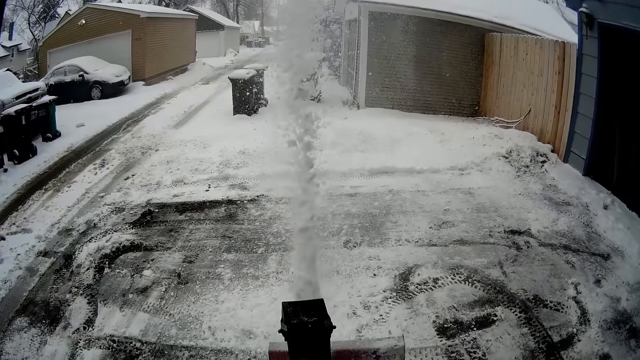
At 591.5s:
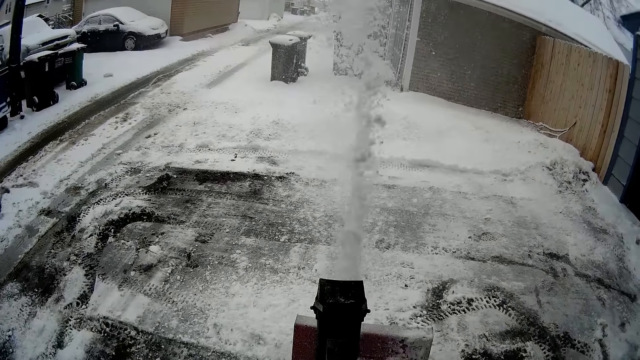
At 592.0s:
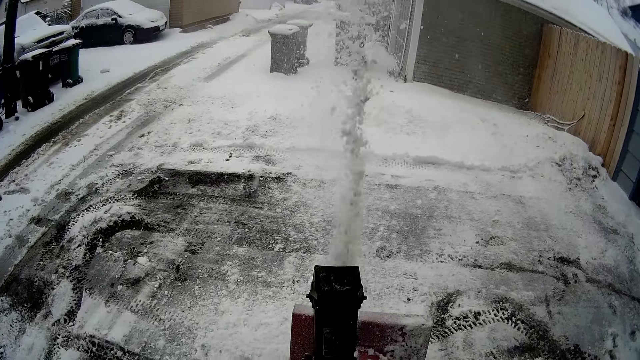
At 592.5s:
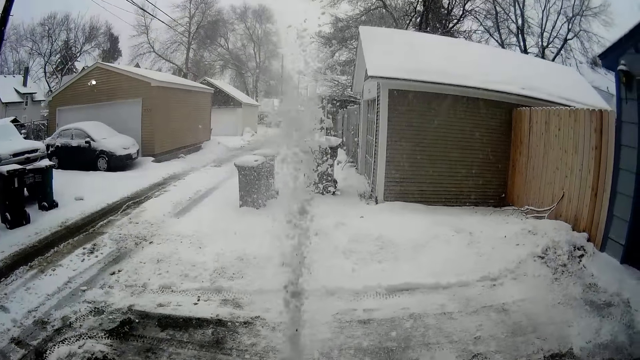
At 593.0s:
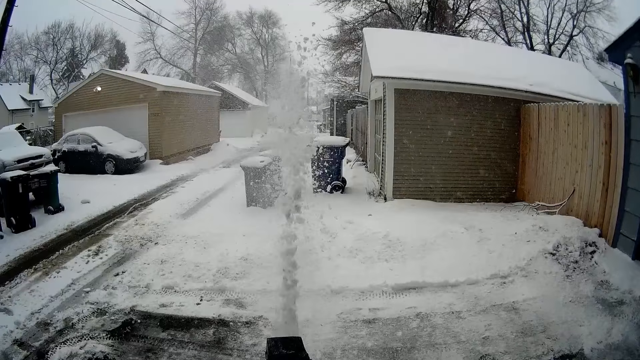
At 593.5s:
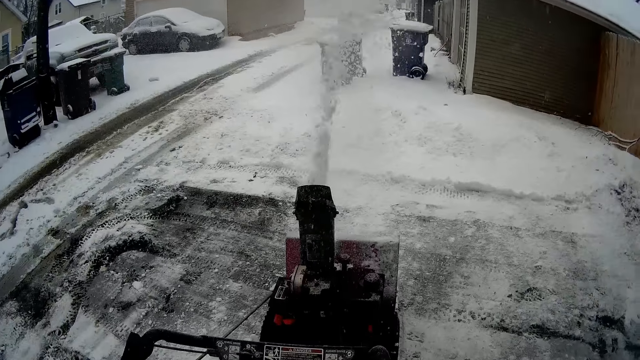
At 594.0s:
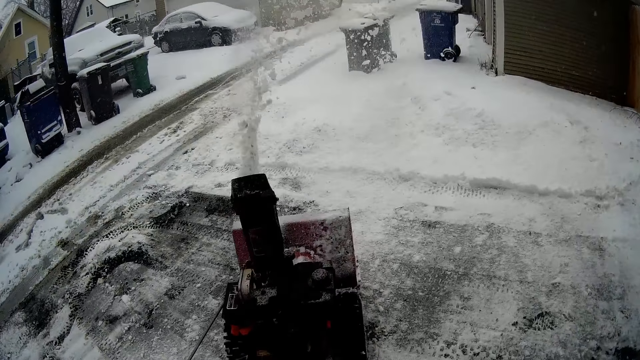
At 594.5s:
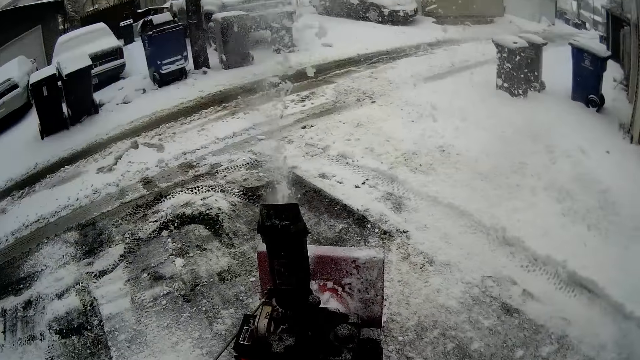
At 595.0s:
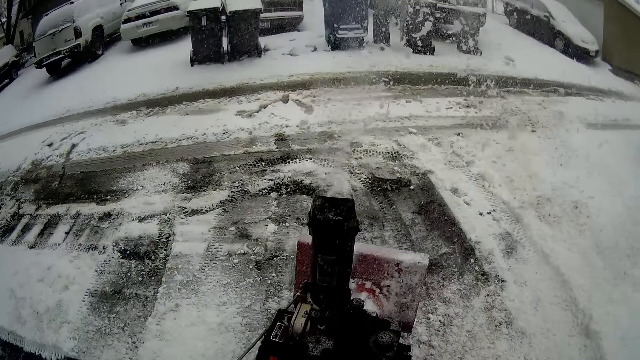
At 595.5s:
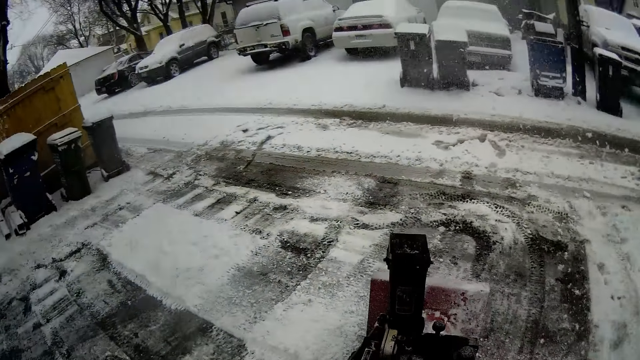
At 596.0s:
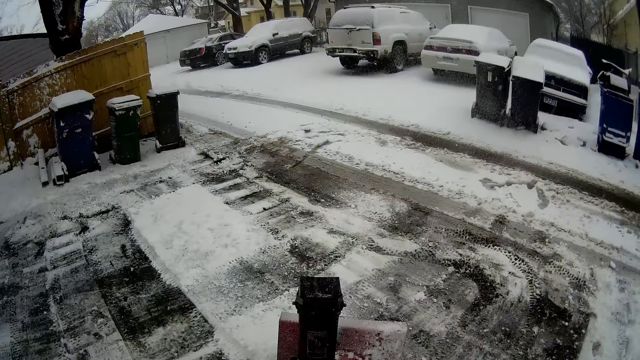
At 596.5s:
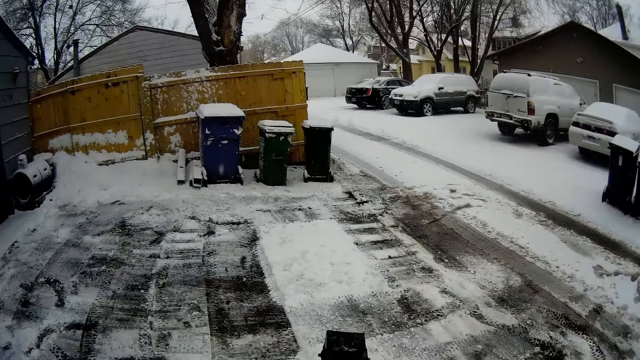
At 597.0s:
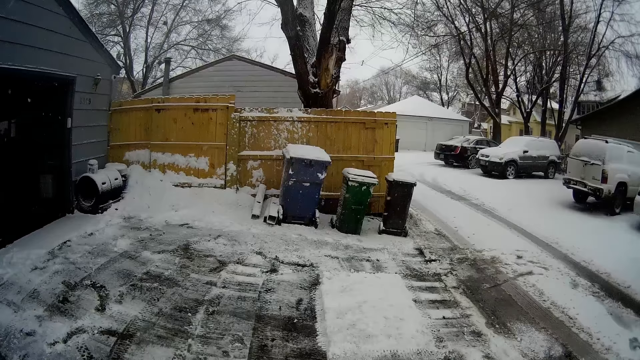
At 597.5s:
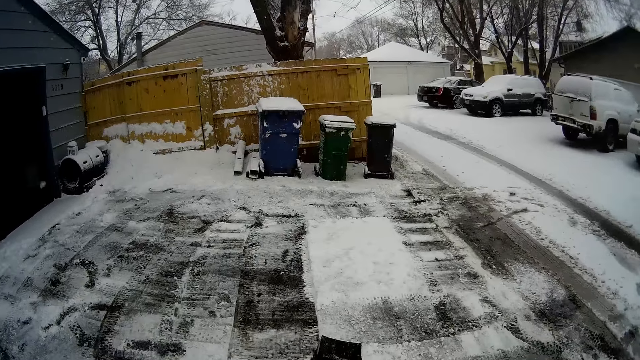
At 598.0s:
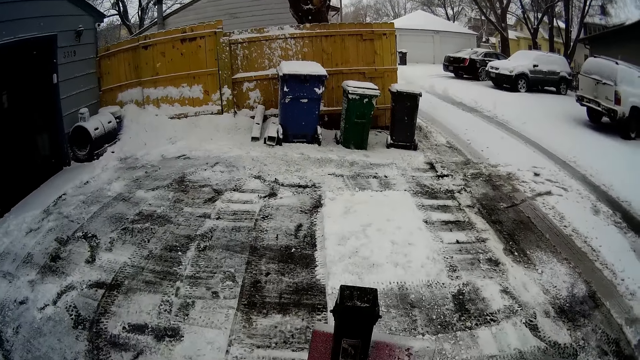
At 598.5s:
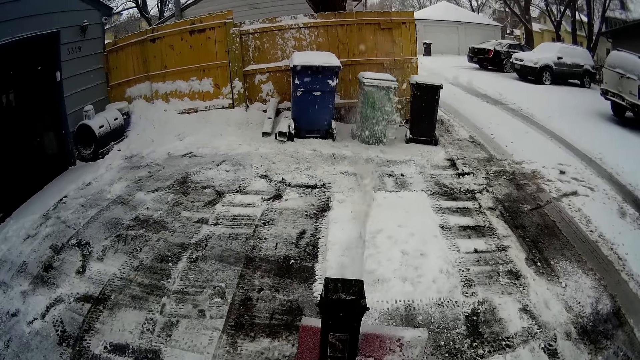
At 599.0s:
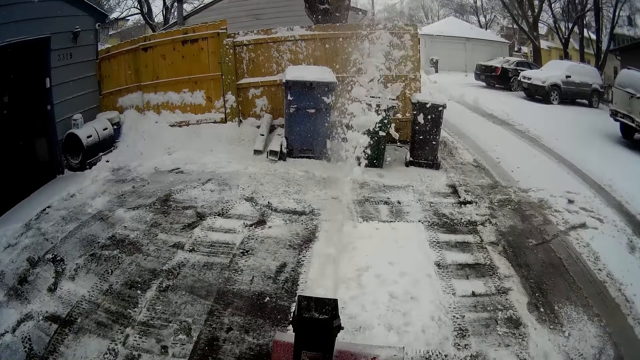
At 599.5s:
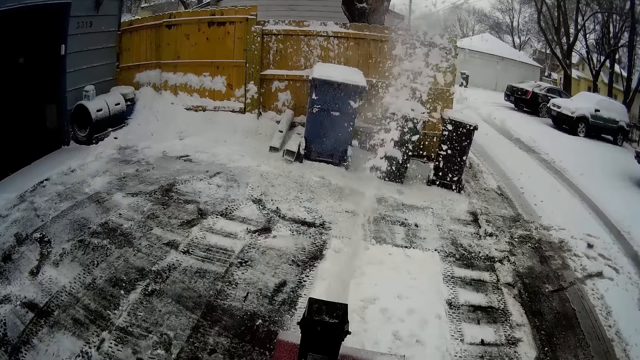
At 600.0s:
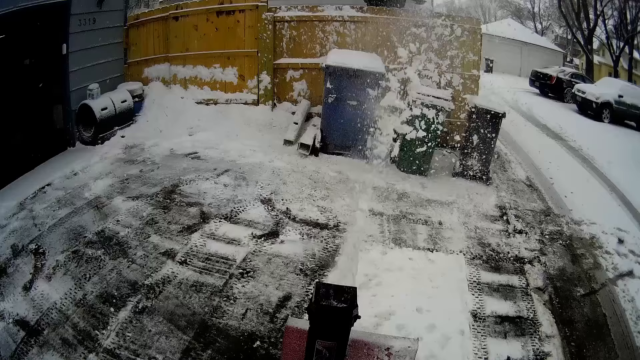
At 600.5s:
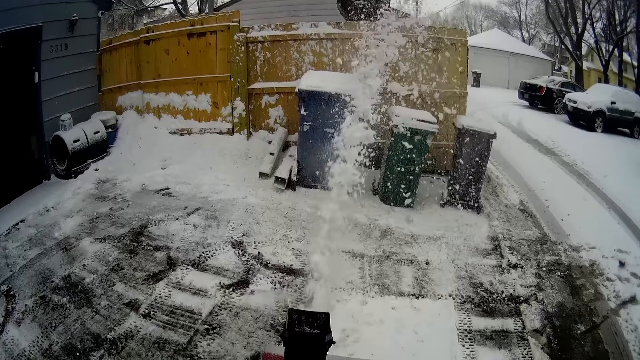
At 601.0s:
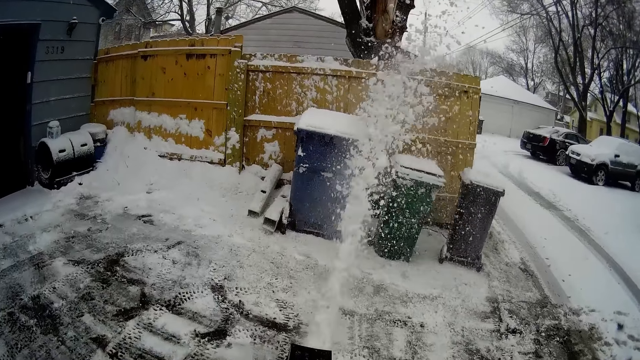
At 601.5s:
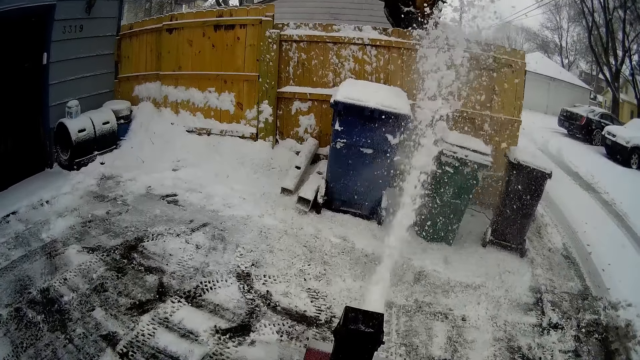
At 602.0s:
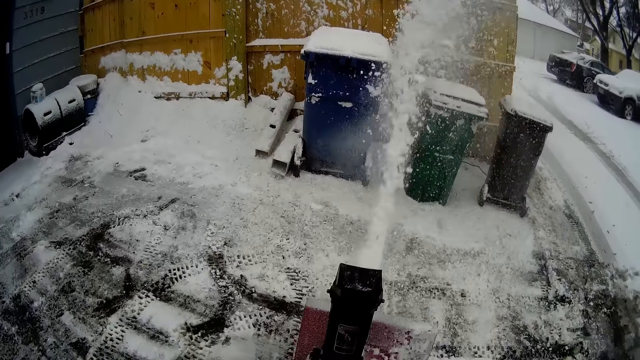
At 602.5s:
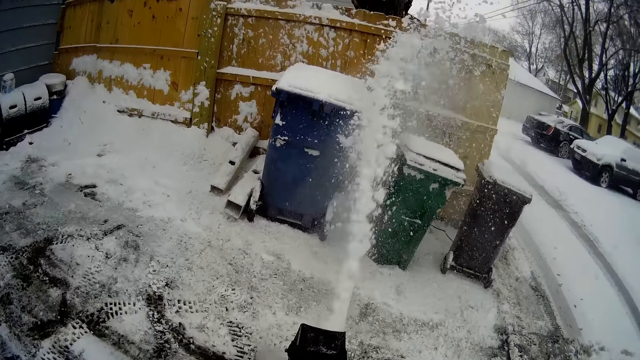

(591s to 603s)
The camera wearer turns around the area with a snow mini skid. They scrape the snow. They blow snow with the snow mini skid.

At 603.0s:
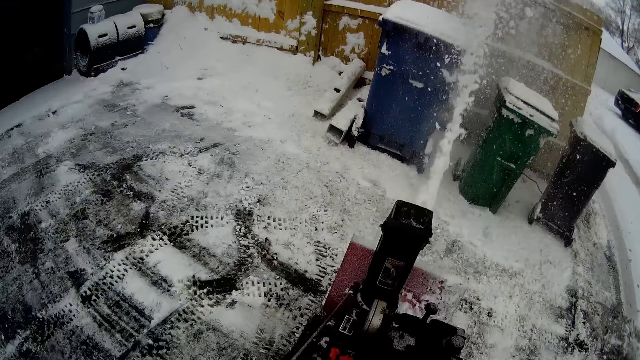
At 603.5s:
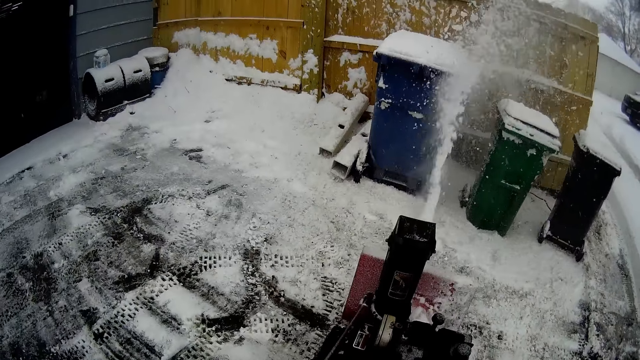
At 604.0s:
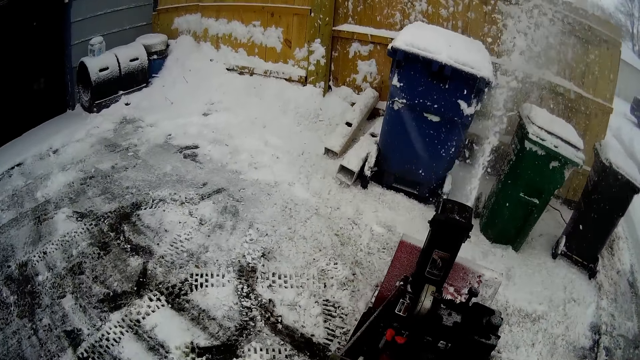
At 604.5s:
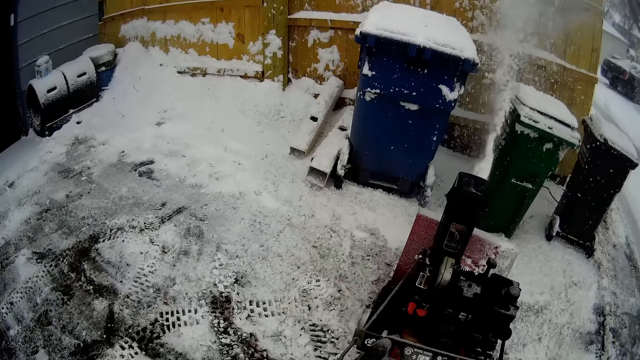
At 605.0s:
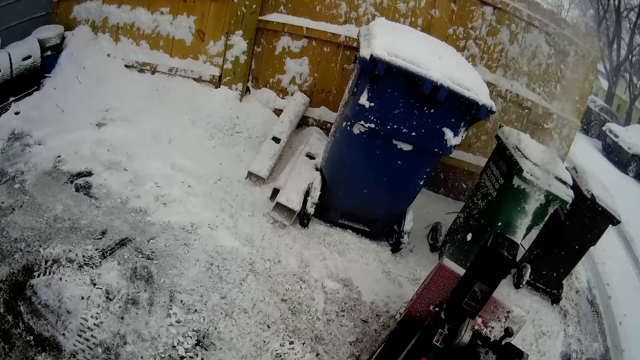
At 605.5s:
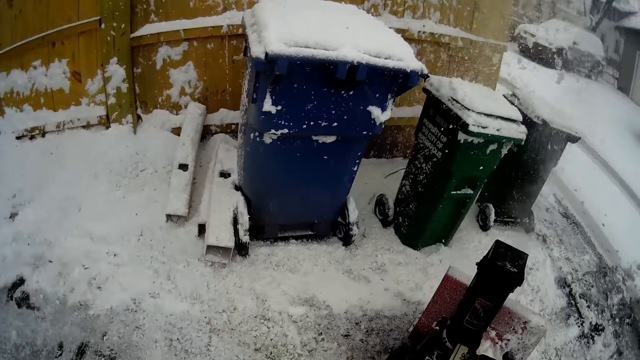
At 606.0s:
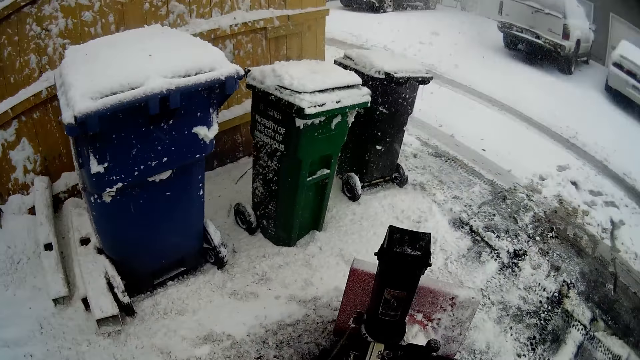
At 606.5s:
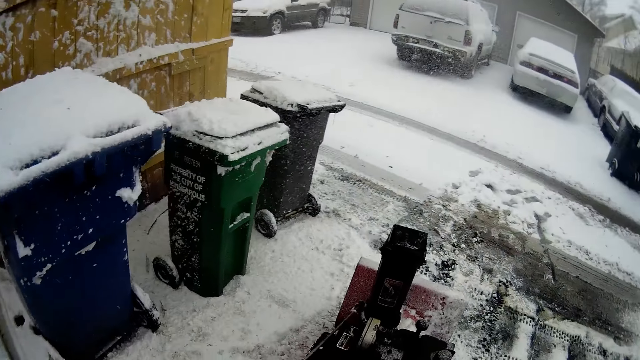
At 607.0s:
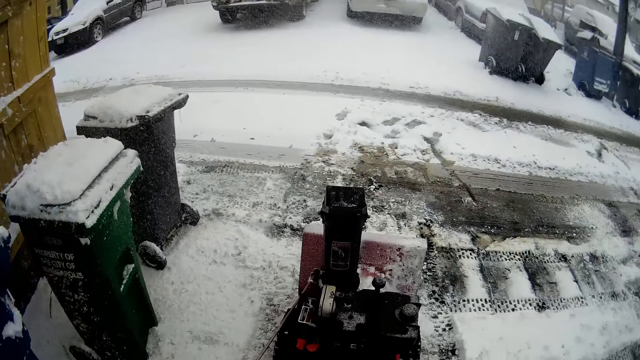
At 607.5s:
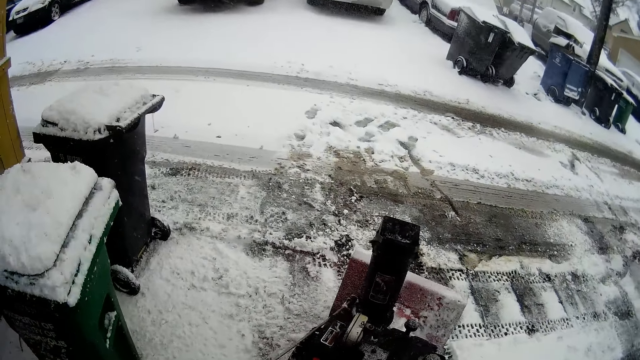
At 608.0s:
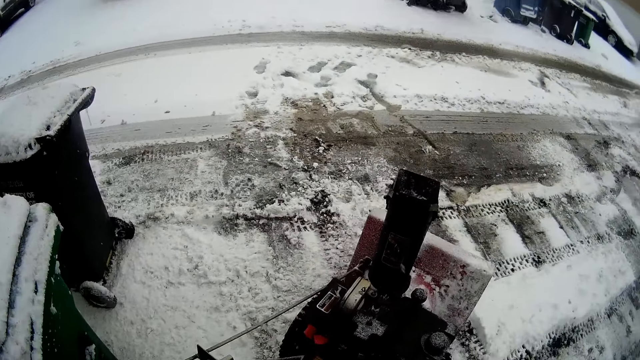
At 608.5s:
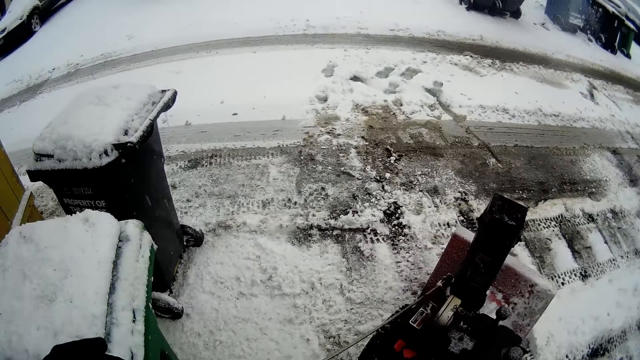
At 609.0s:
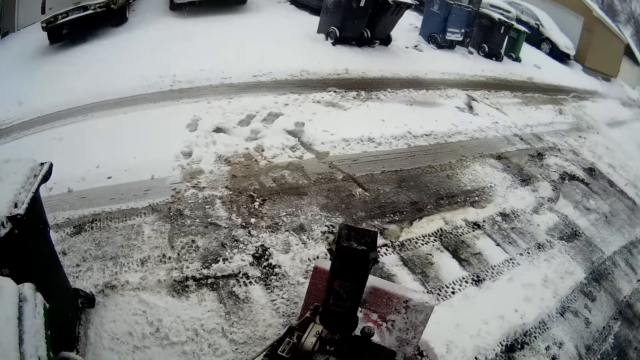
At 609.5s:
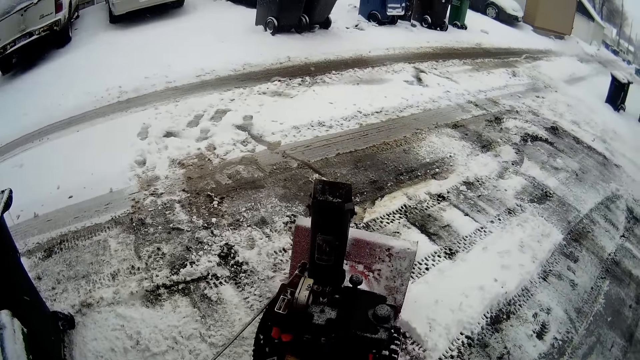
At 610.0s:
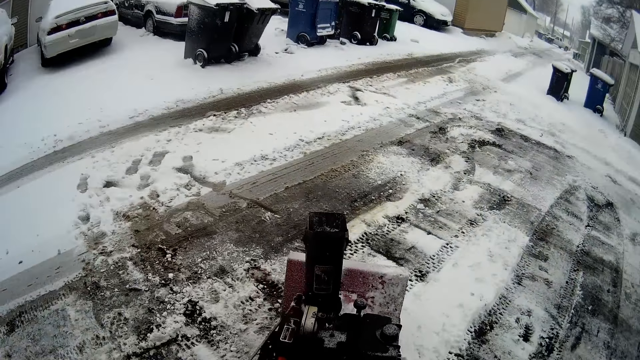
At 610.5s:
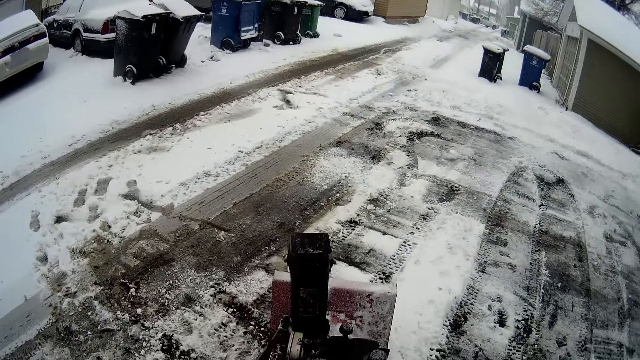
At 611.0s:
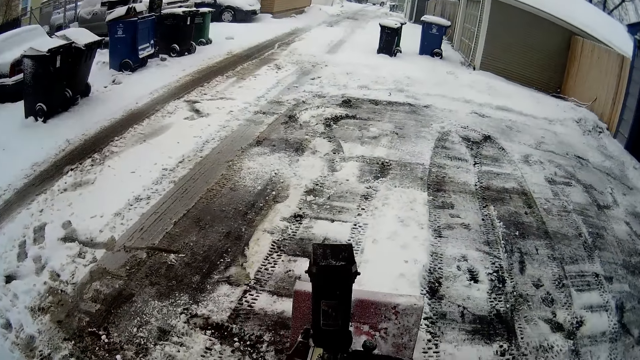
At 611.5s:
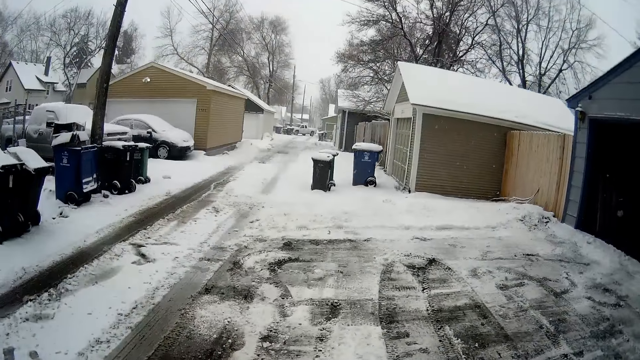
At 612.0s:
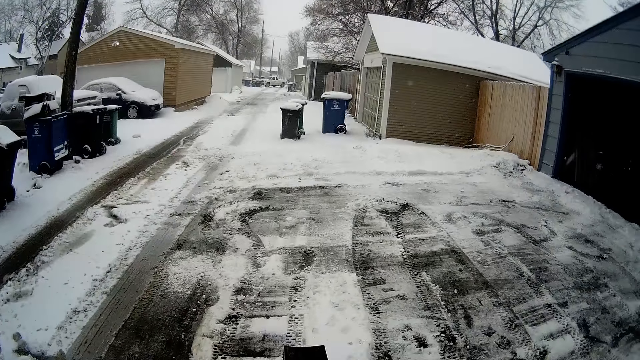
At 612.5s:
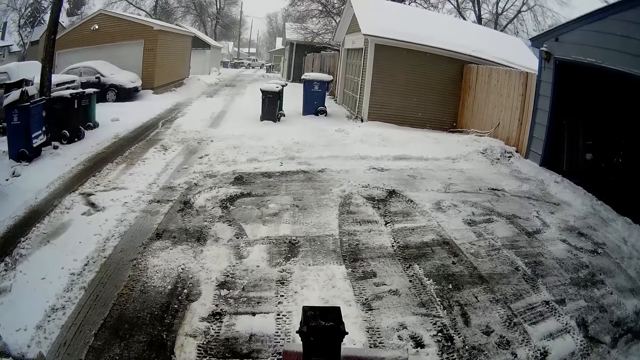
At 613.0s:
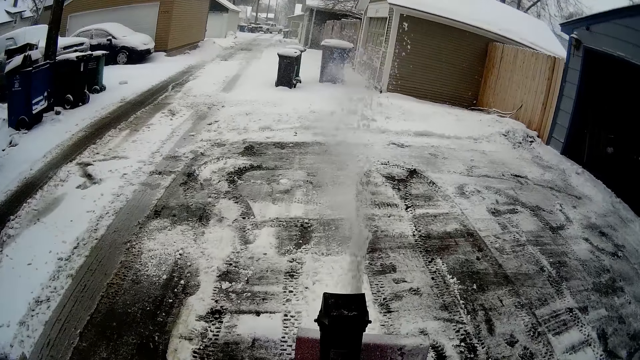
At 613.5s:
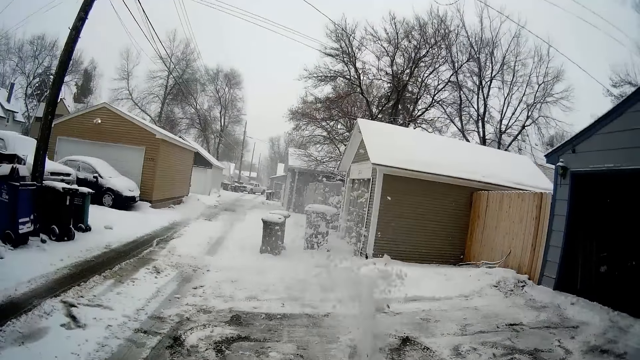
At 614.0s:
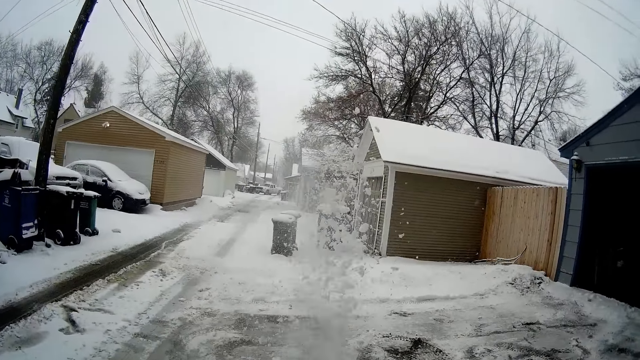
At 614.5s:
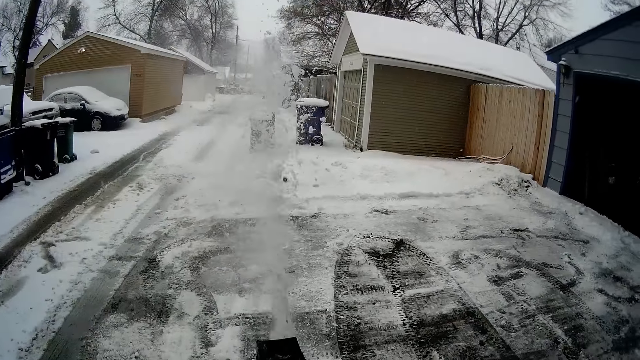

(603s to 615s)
The camera wearer turns around the area with a snow mini skid. They scrape the snow. They blow snow with the snow mini skid.
